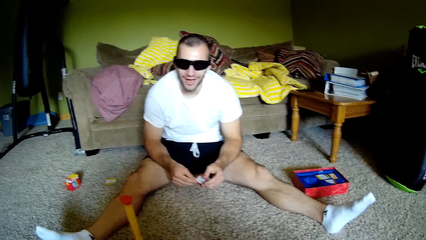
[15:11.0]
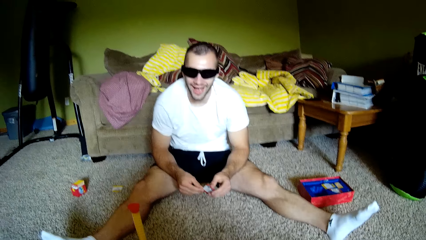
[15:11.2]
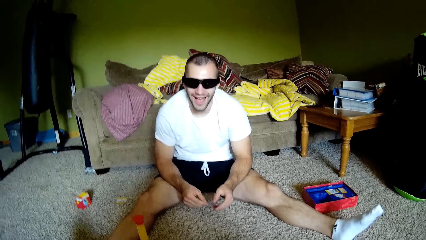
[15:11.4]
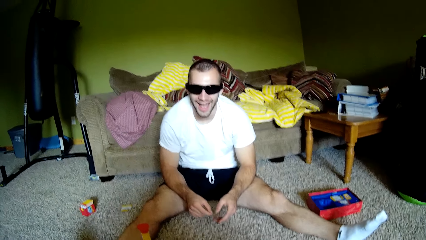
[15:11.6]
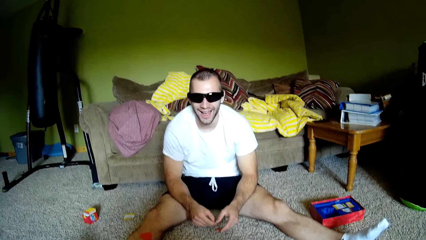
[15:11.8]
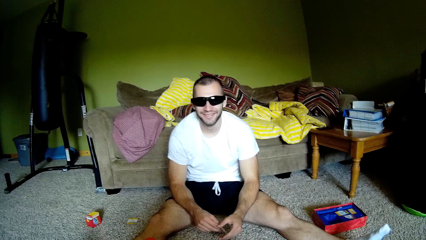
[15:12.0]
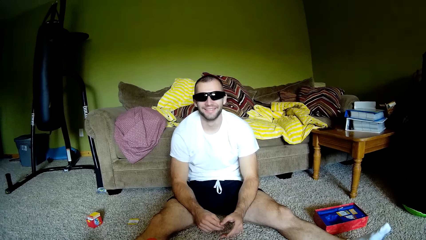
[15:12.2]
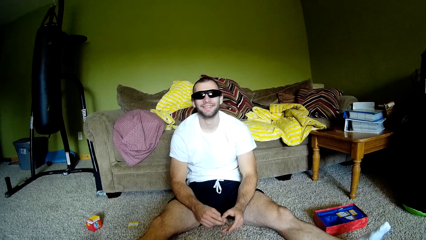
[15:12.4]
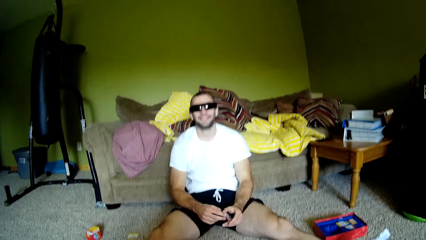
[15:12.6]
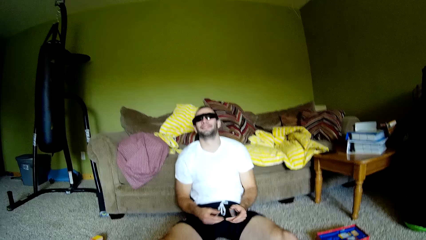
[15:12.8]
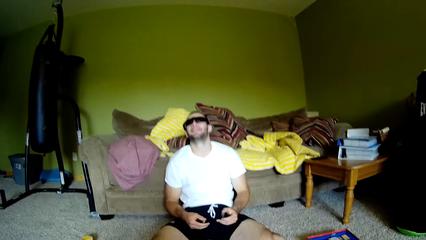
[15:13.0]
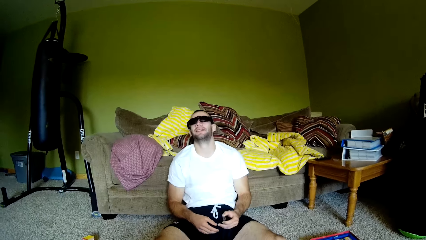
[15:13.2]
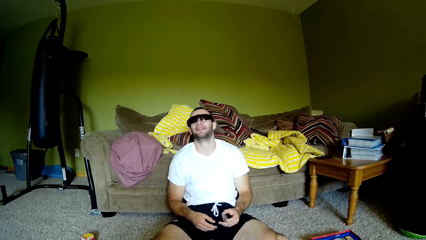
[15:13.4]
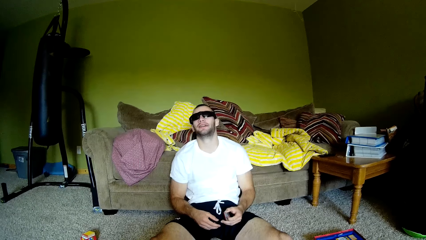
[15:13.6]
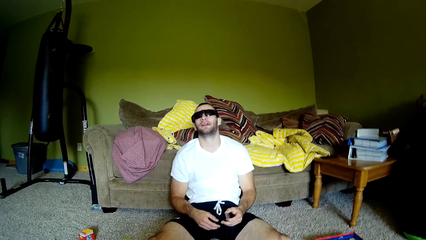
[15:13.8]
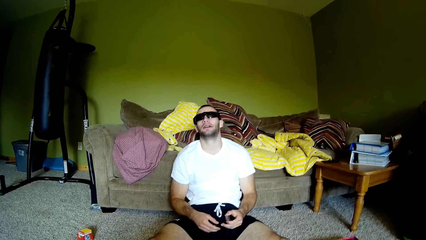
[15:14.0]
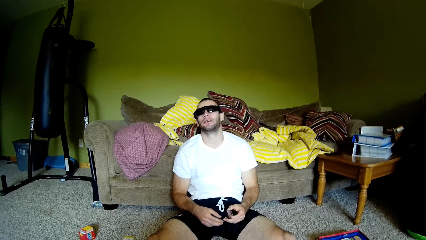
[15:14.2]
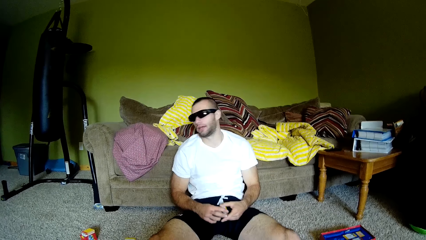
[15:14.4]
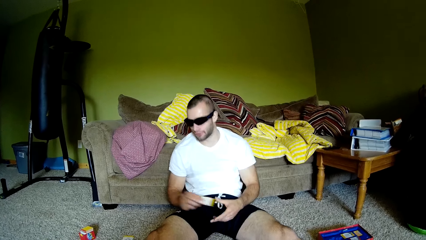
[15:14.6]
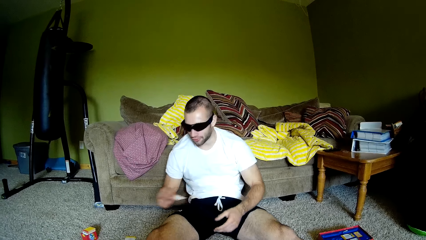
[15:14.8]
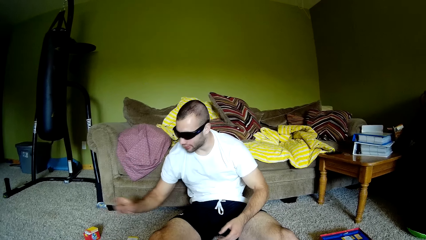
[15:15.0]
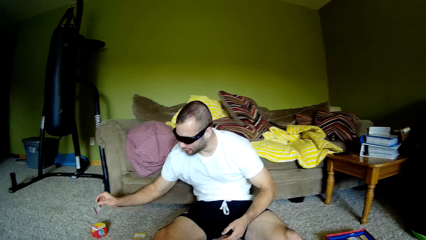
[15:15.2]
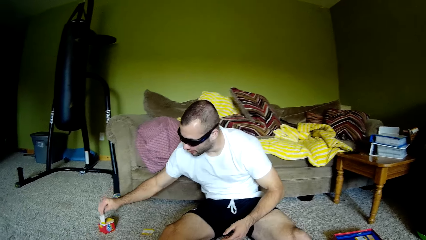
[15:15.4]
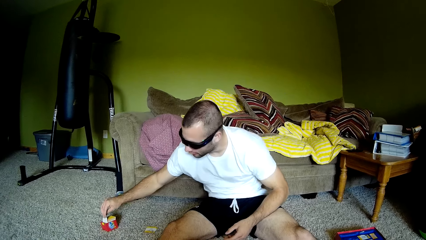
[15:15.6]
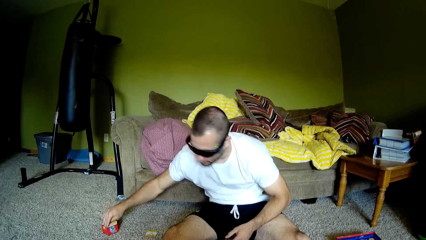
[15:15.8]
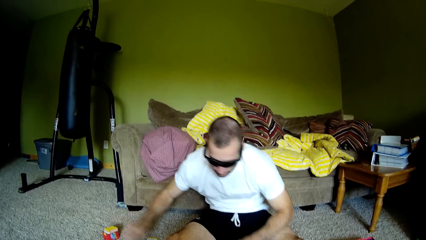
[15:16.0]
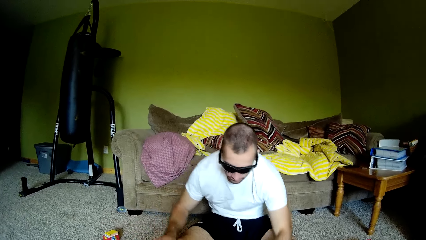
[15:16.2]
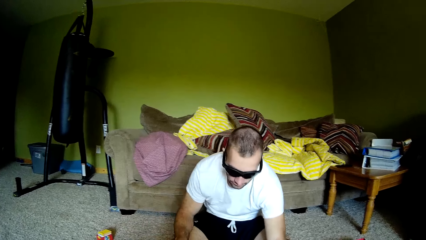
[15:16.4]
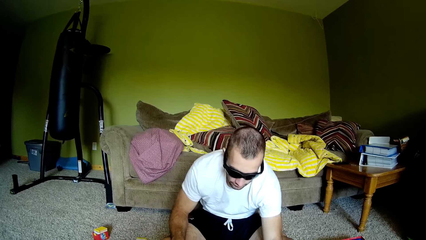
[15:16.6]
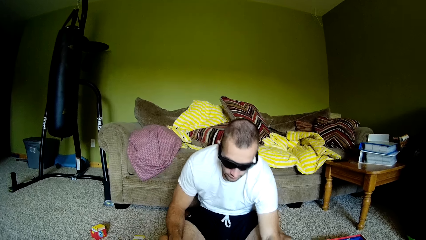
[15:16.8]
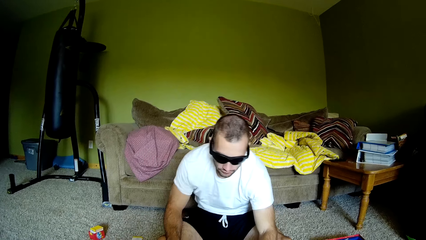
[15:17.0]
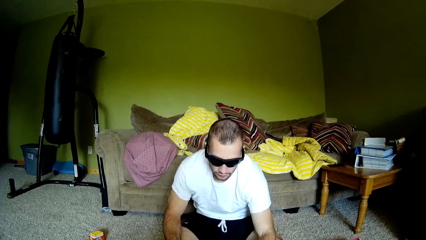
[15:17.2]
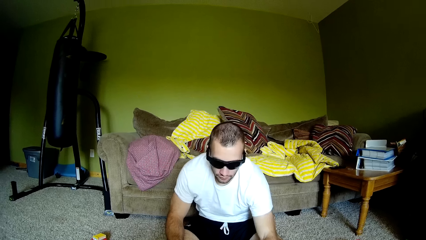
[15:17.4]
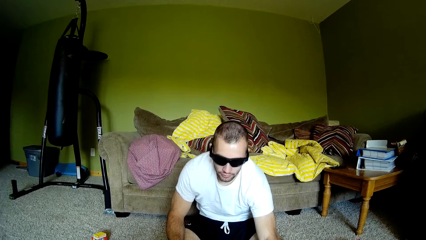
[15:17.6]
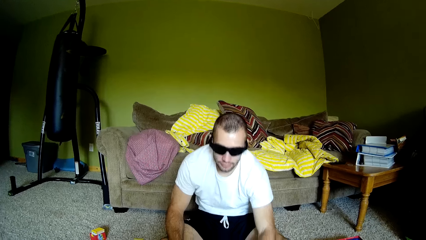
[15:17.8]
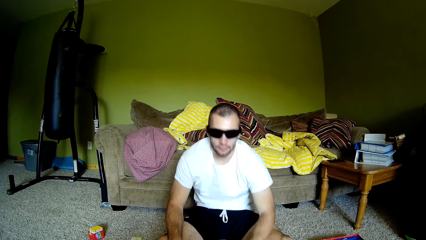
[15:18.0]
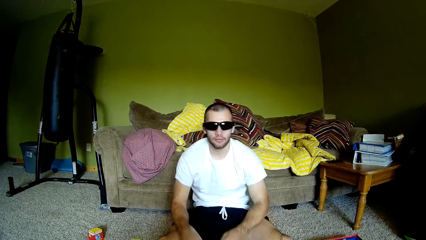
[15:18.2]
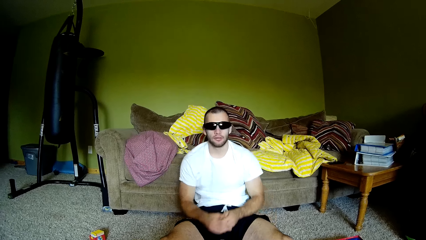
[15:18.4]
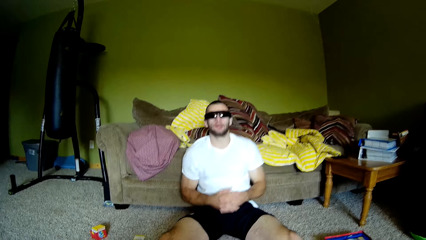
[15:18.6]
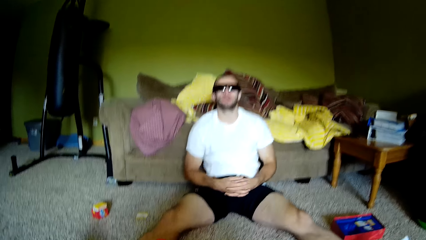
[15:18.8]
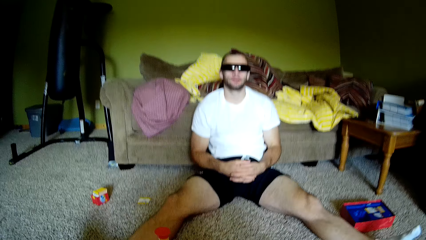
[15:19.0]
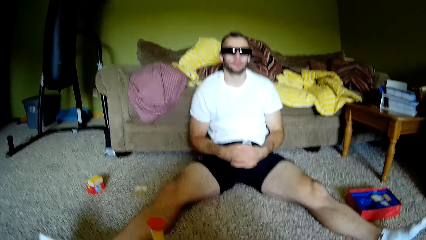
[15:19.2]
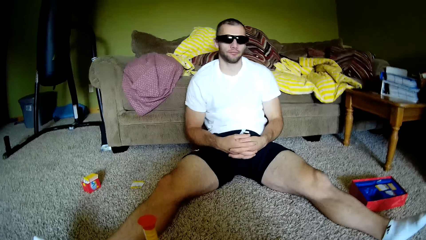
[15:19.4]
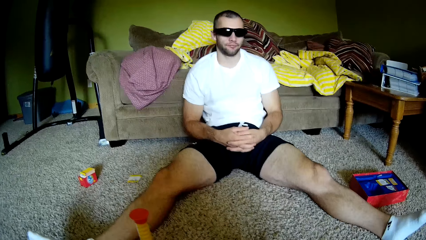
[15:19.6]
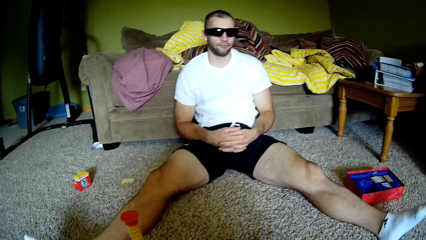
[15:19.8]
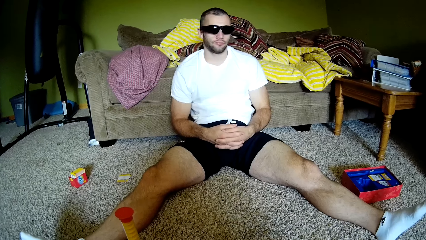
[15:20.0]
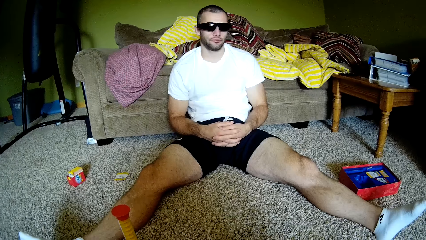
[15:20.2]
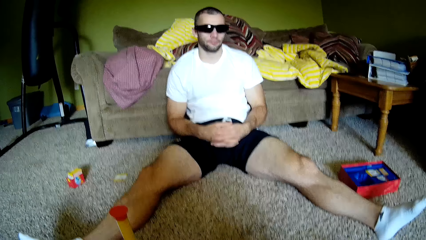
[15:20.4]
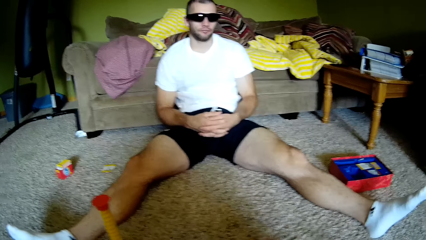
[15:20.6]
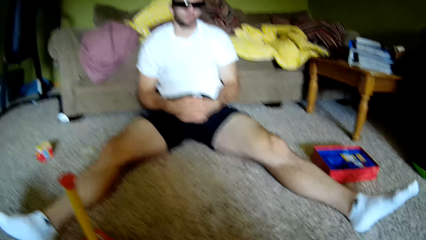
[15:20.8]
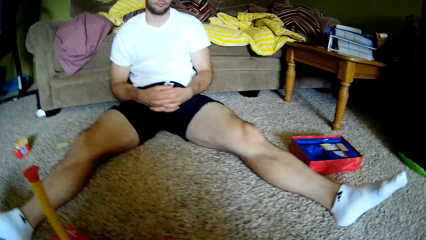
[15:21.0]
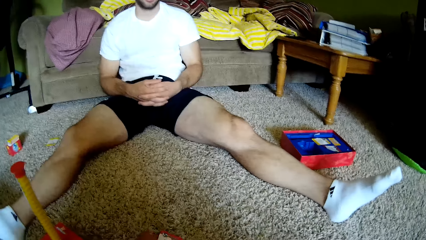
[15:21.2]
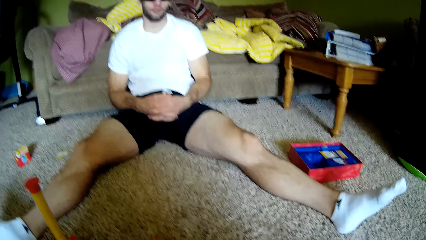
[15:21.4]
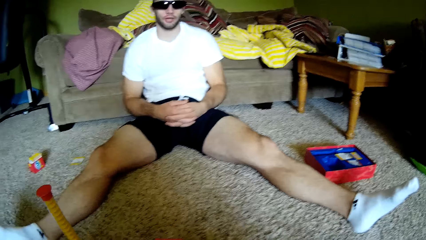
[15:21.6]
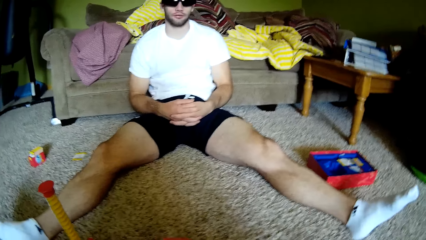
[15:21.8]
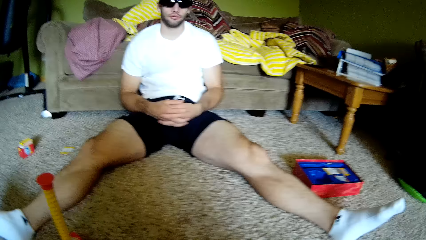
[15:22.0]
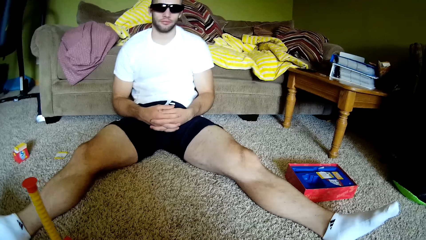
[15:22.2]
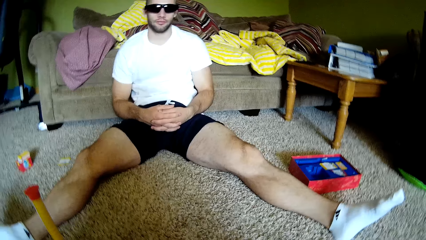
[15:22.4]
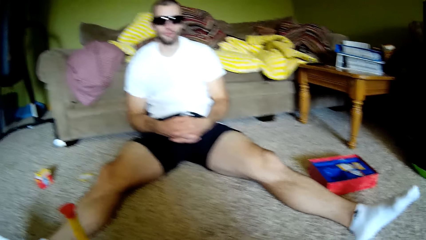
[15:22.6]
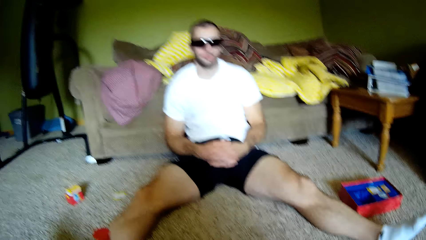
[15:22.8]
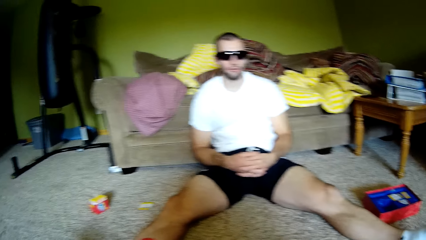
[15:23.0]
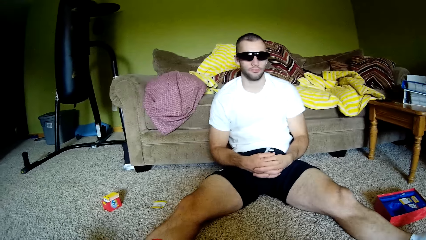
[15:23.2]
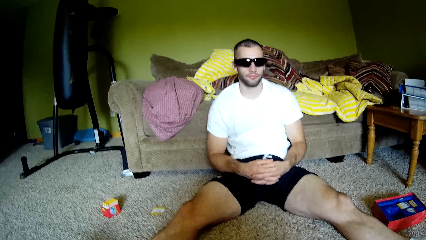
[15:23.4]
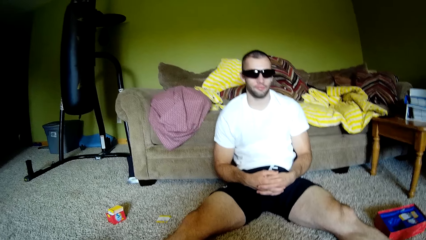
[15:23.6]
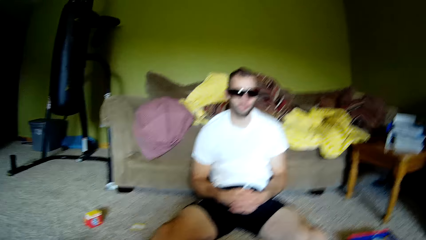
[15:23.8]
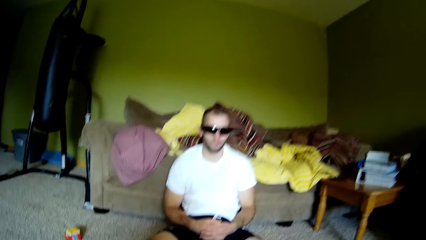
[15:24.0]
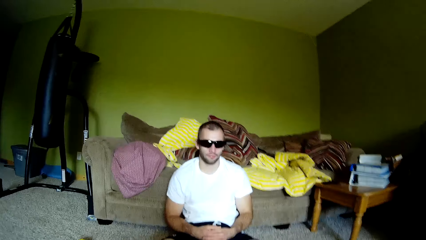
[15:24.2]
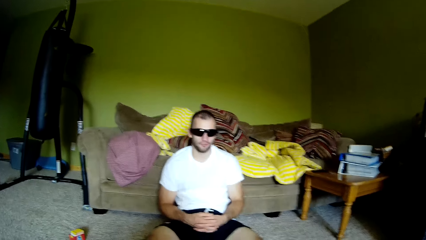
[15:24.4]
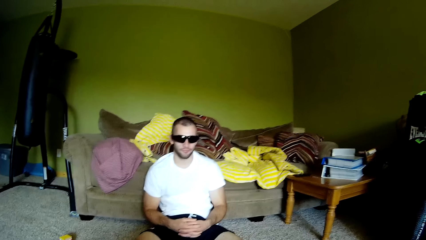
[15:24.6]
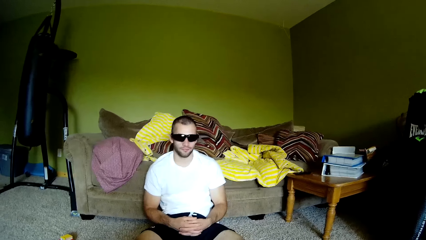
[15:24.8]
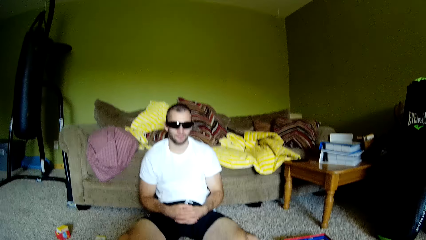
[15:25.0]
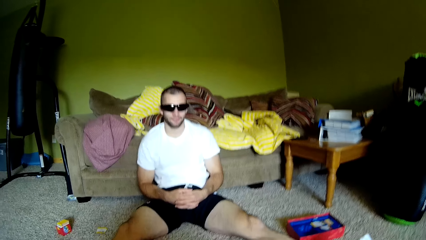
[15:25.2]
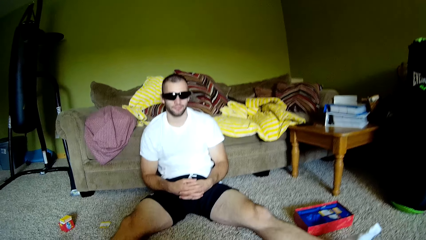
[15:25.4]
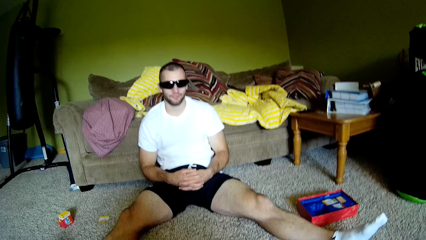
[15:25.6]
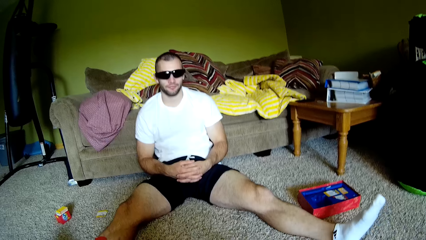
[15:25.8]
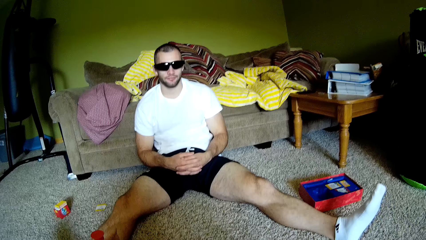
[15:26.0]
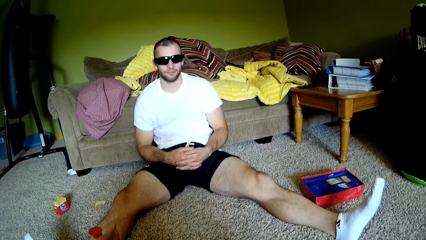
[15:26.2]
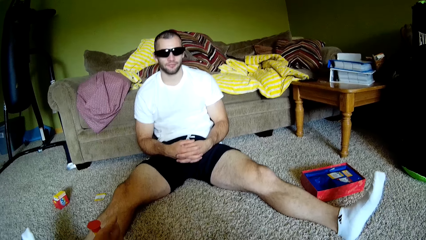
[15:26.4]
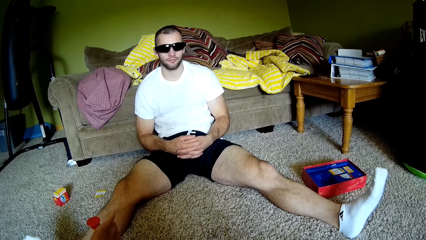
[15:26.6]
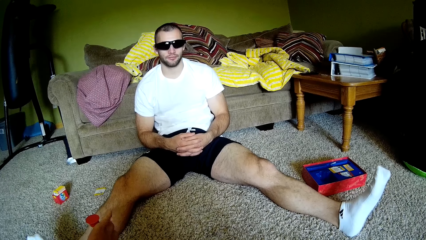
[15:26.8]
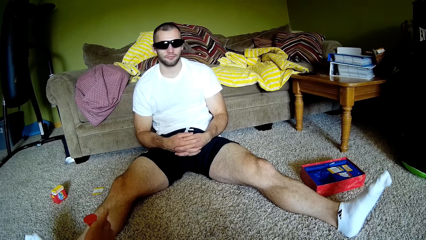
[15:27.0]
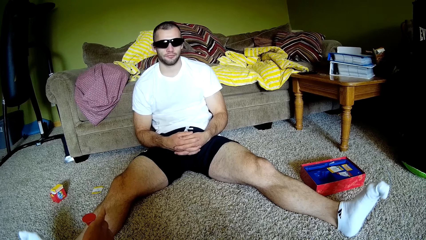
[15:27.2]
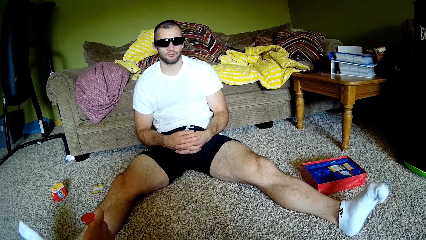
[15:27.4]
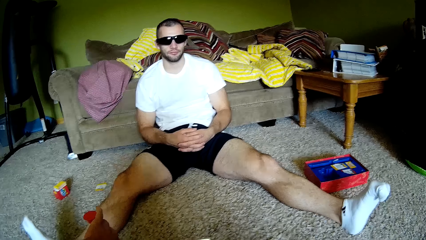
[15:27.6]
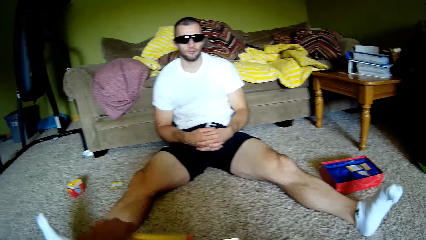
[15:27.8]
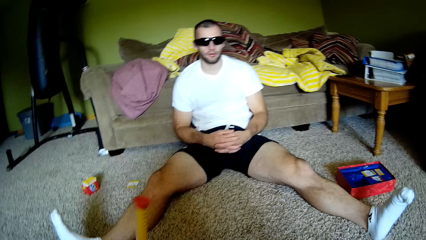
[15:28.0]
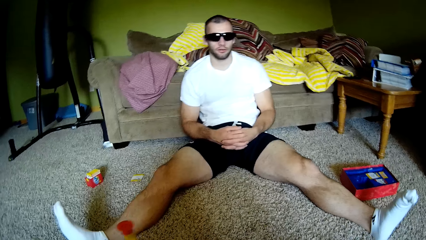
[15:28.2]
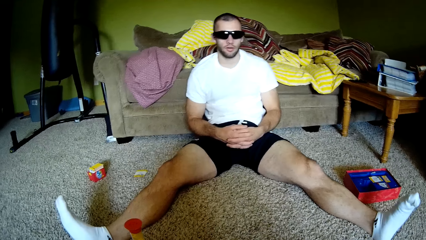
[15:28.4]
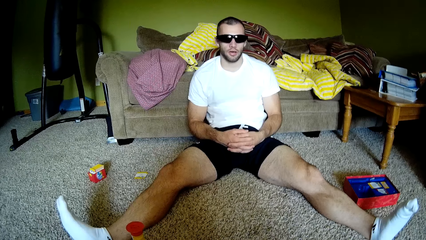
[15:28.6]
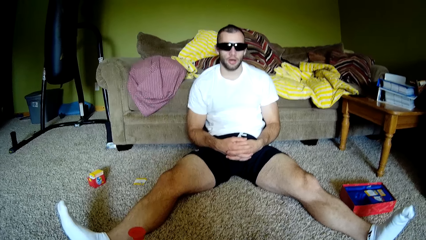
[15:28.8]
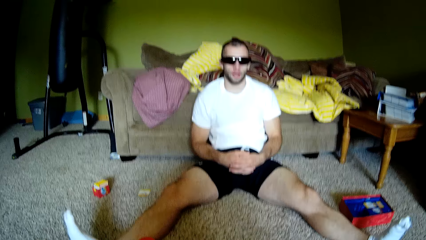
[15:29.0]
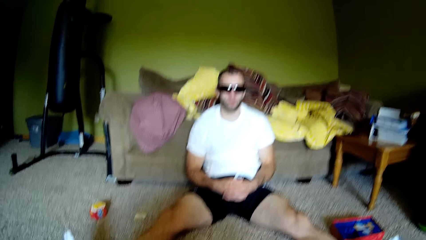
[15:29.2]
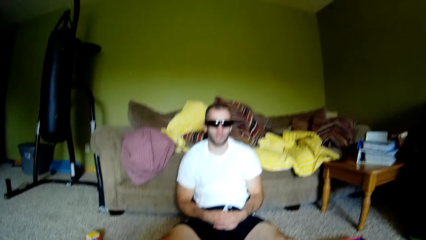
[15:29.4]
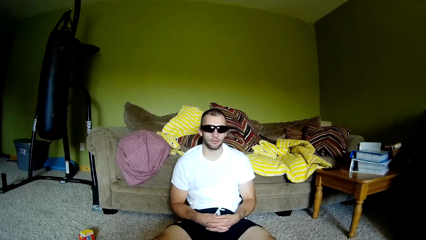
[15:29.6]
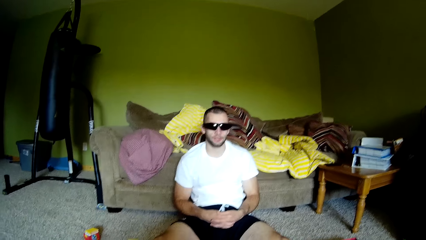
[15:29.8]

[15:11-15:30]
A man talks to the camera wearer. The man laughs. The man puts a card down. The camera wearer picks up a card. They talk to the man. They turn around a toy.
